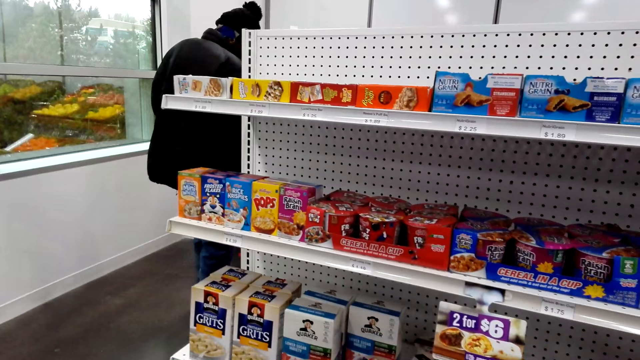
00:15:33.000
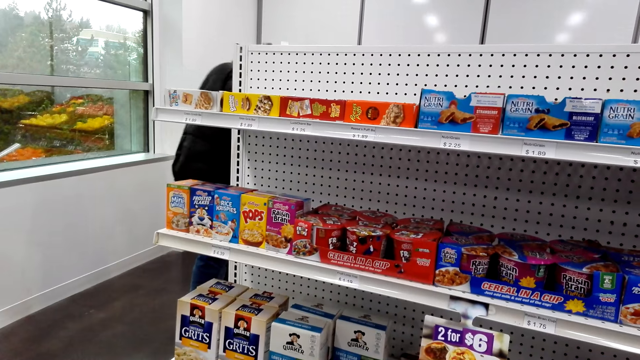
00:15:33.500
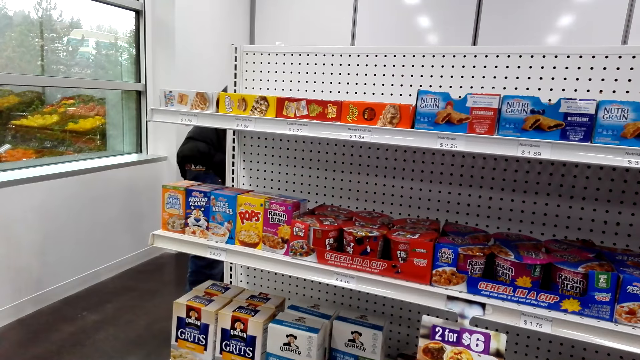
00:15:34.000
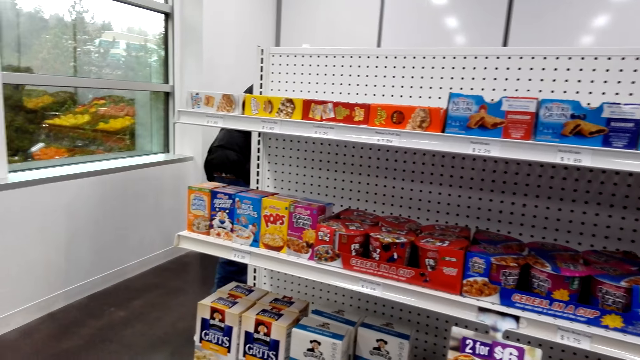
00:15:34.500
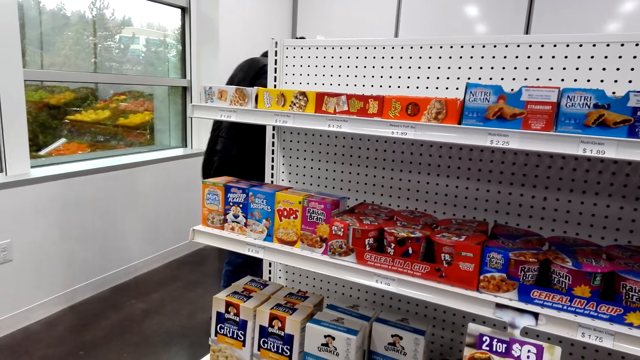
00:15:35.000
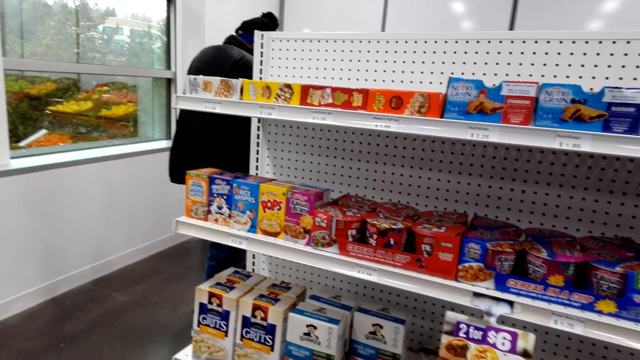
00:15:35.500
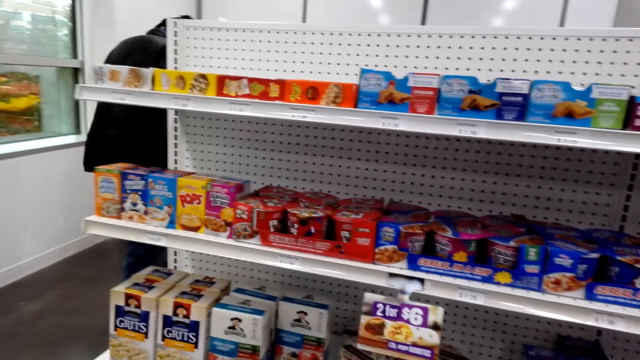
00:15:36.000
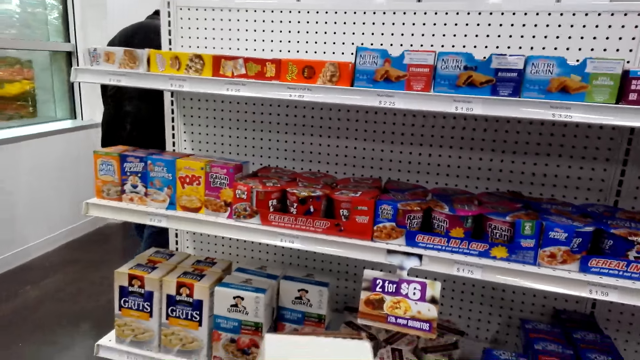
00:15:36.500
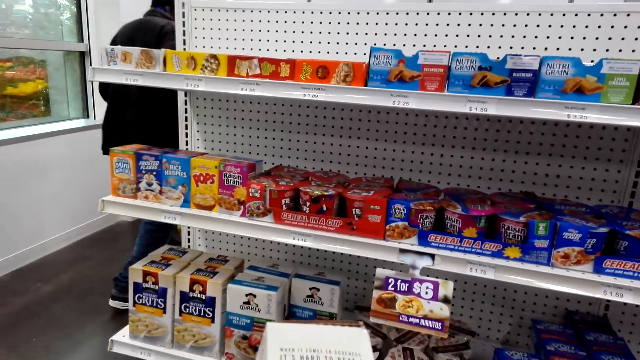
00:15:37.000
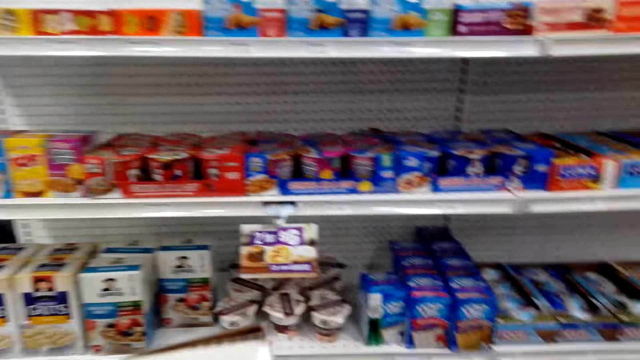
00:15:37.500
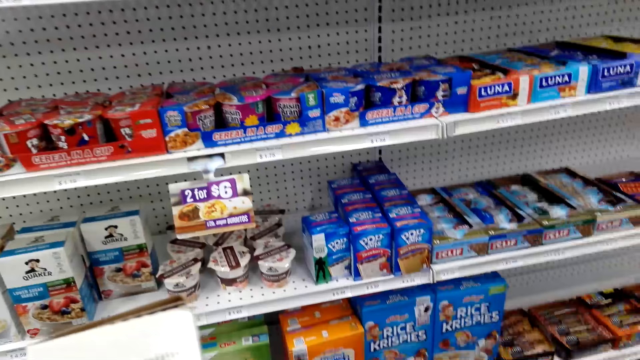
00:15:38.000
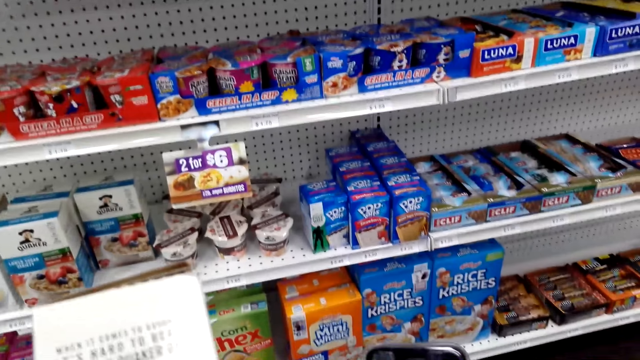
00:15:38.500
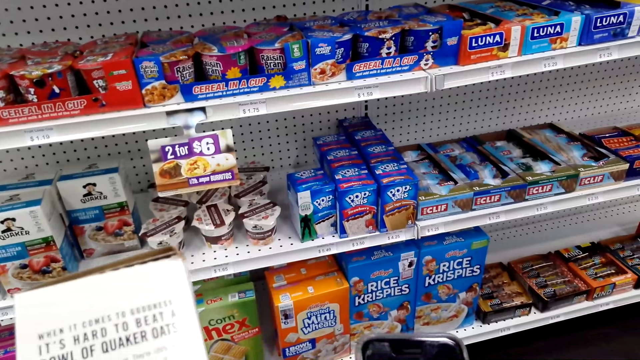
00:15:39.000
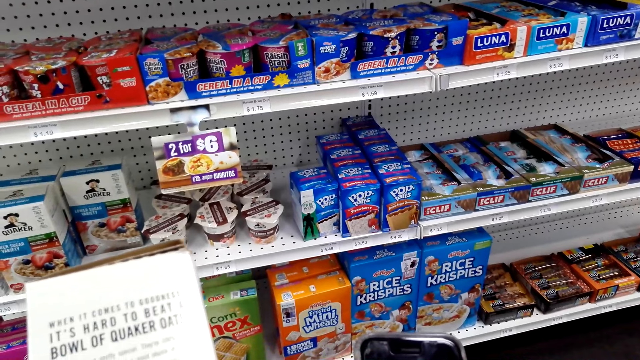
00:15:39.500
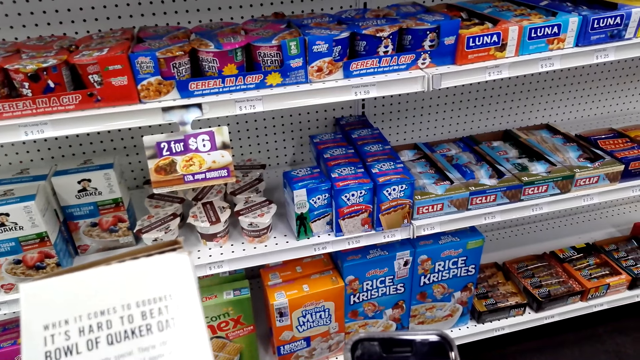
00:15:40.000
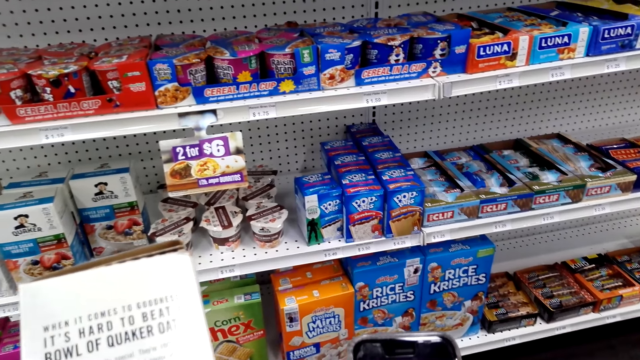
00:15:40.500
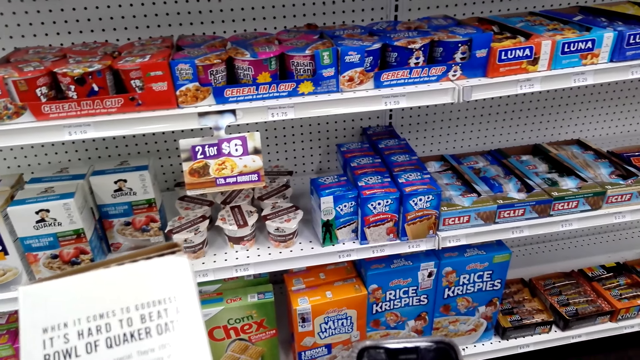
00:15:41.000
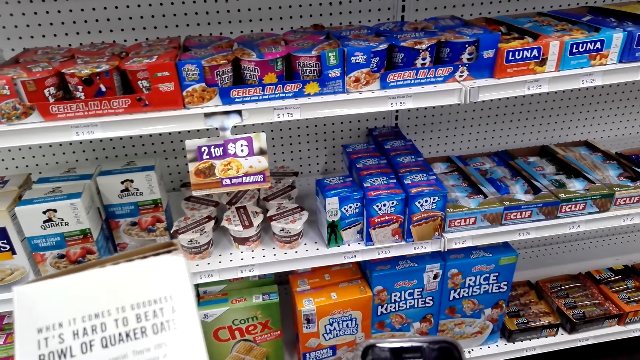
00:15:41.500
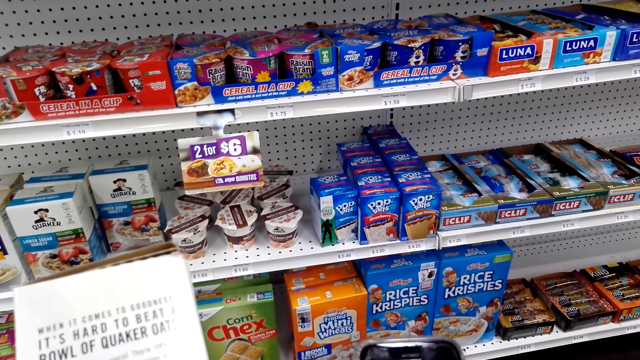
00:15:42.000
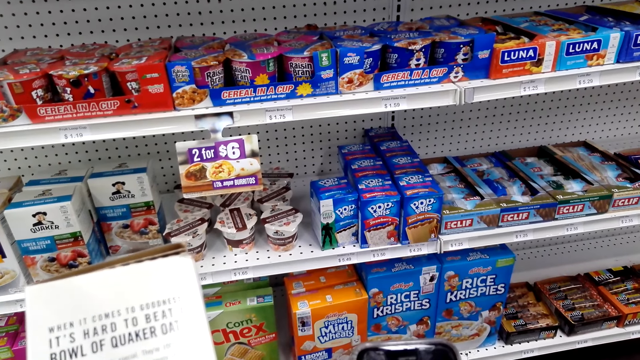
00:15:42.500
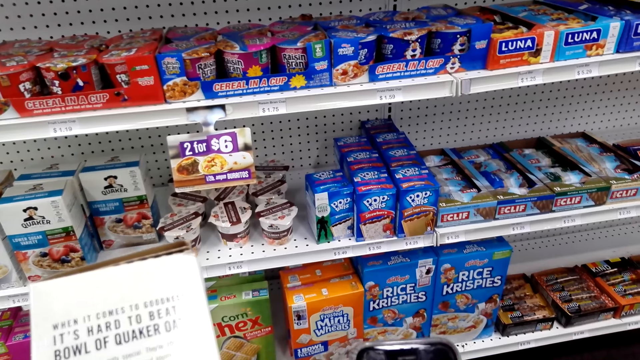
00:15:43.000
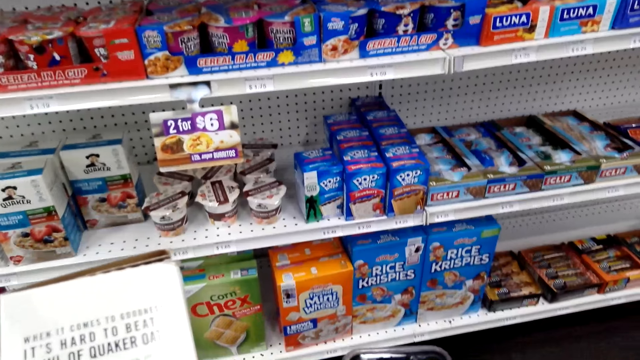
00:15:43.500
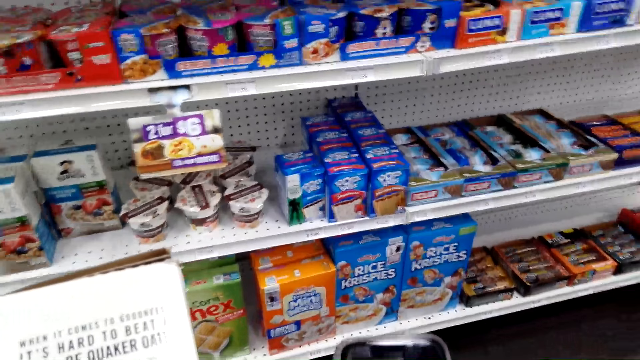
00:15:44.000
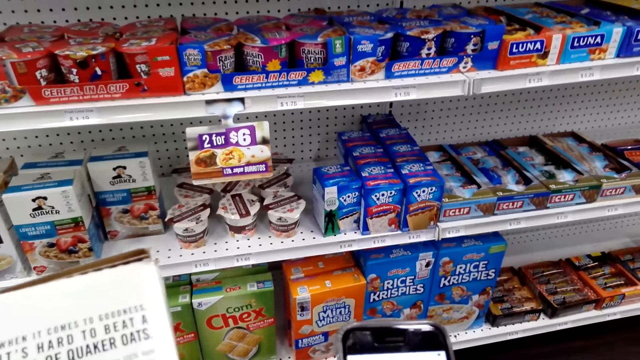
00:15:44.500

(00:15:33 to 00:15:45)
A man picks something. The camera wearer reads about Quaker oats on the phone. They operate the mobile phone in the grocery.

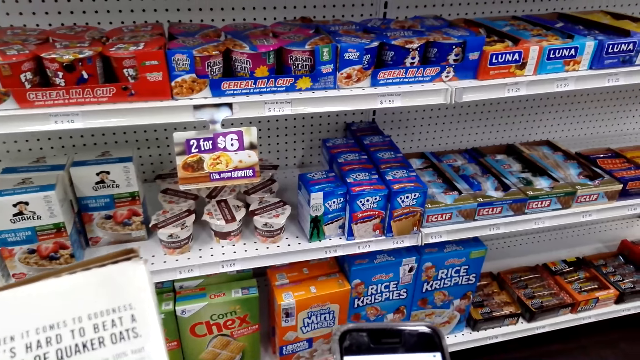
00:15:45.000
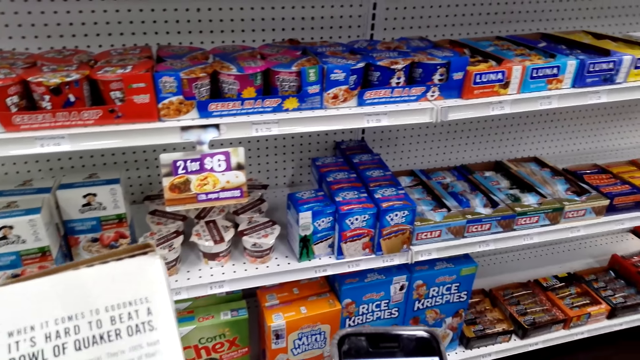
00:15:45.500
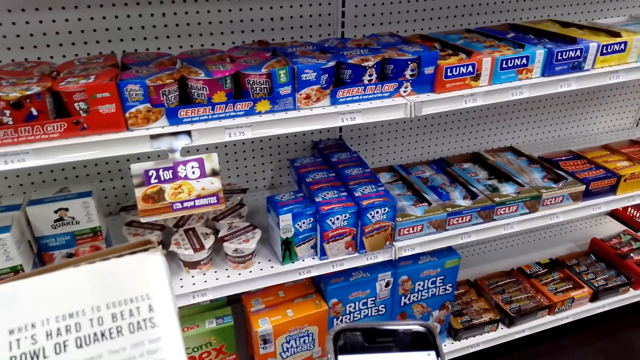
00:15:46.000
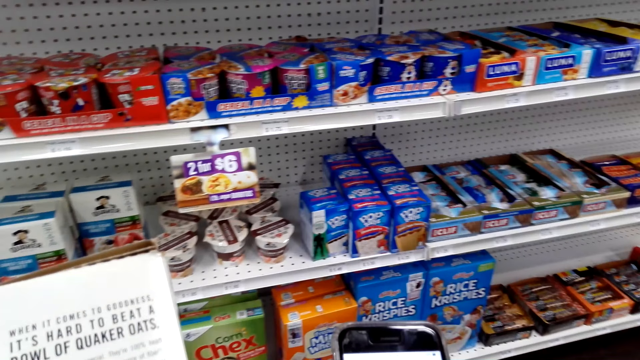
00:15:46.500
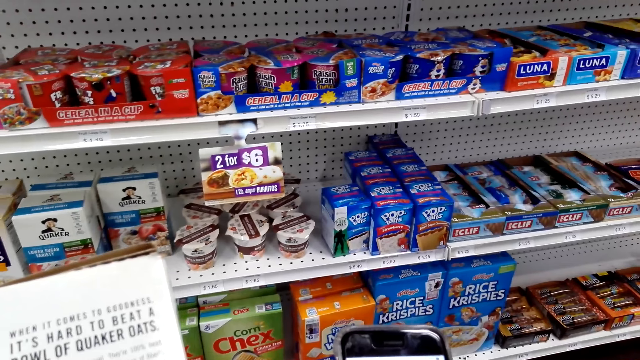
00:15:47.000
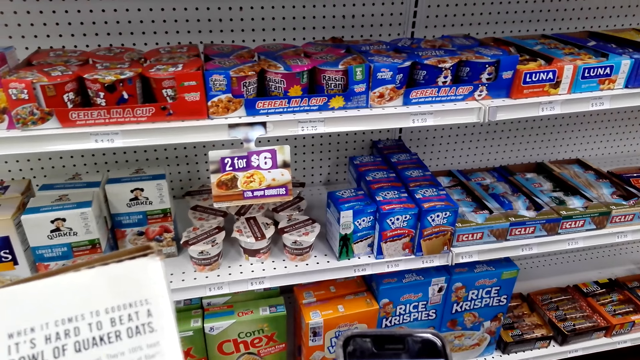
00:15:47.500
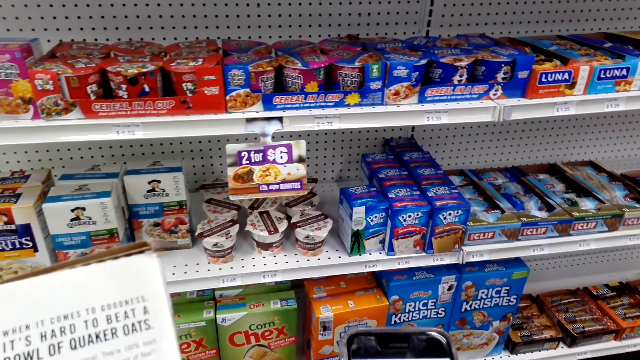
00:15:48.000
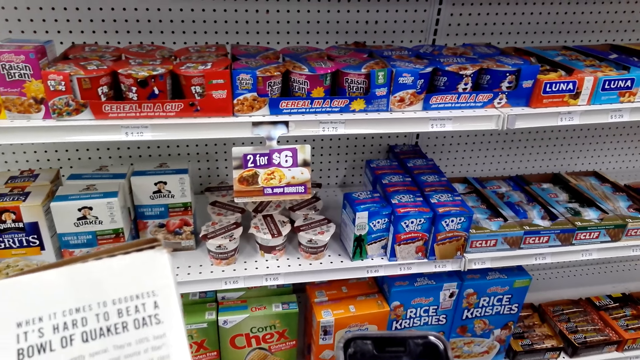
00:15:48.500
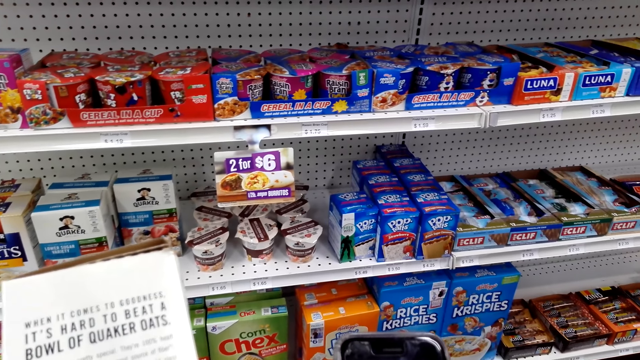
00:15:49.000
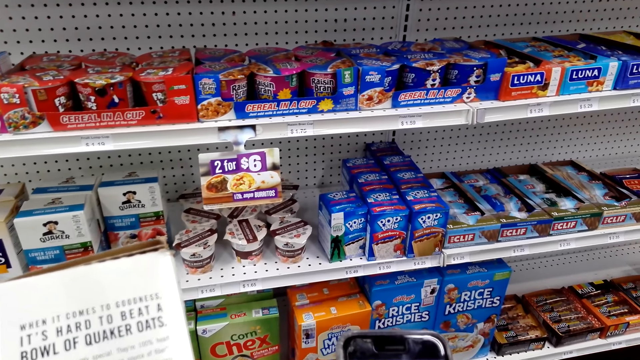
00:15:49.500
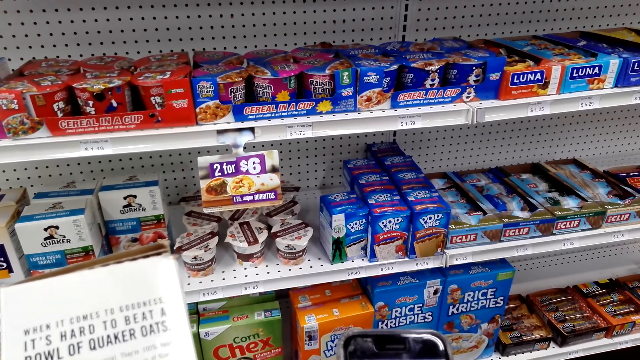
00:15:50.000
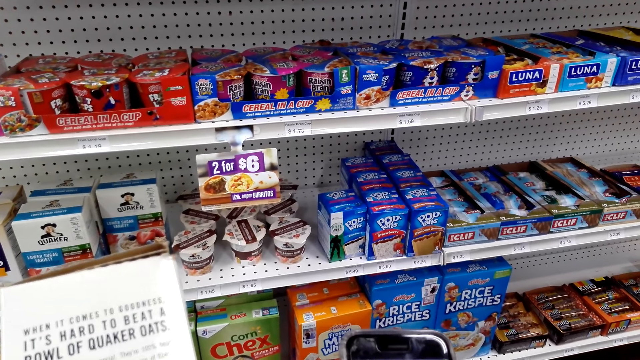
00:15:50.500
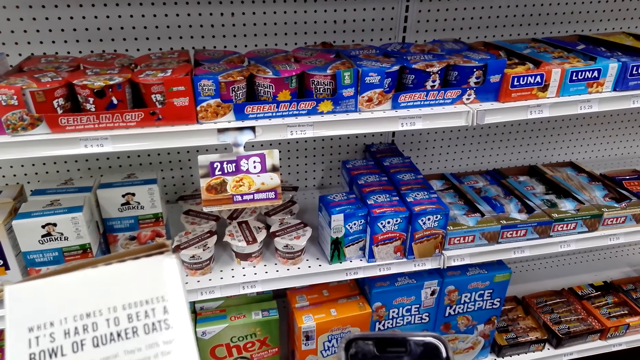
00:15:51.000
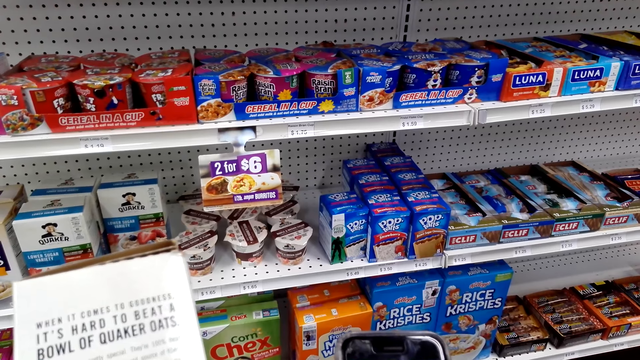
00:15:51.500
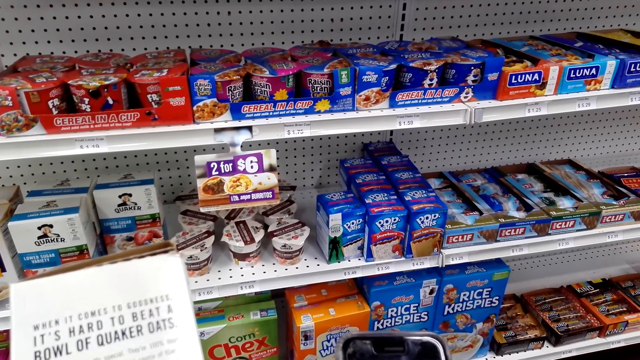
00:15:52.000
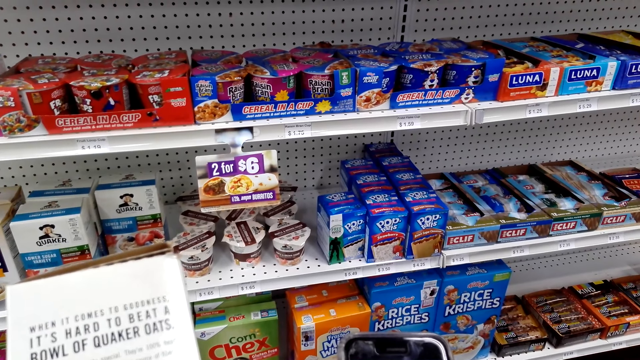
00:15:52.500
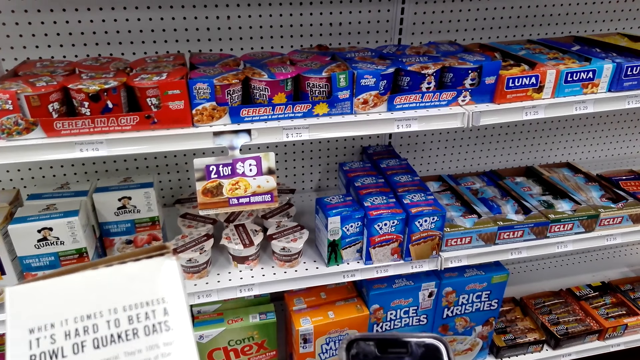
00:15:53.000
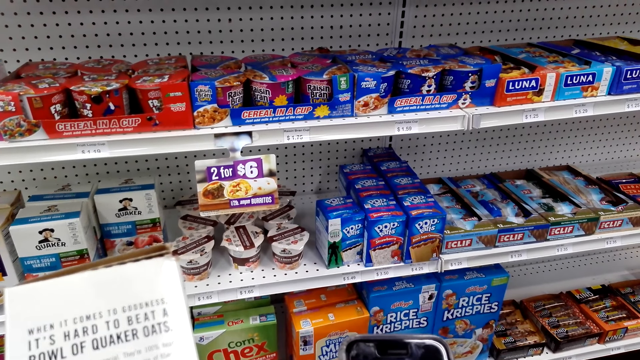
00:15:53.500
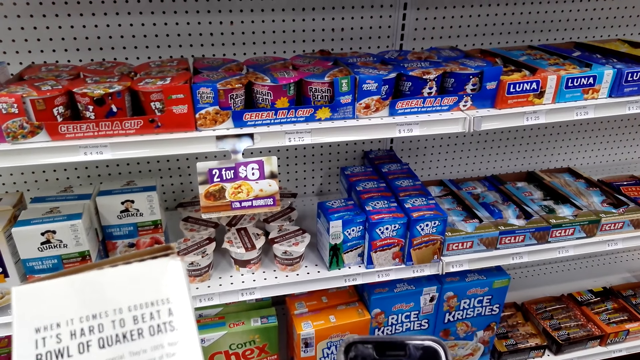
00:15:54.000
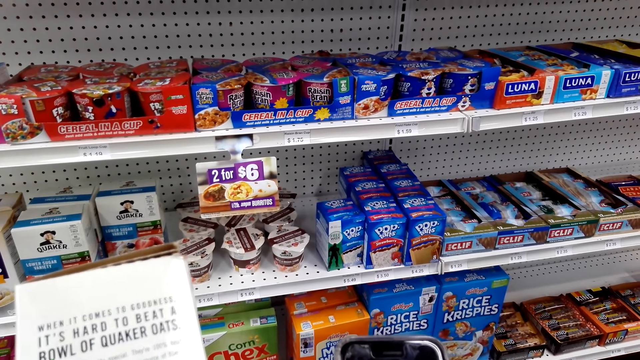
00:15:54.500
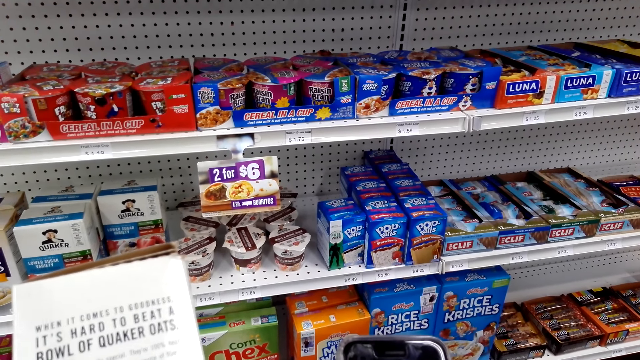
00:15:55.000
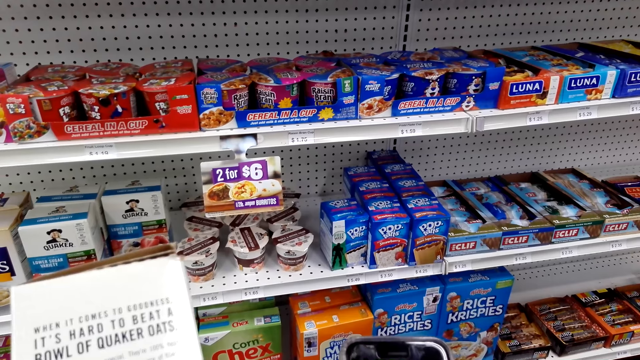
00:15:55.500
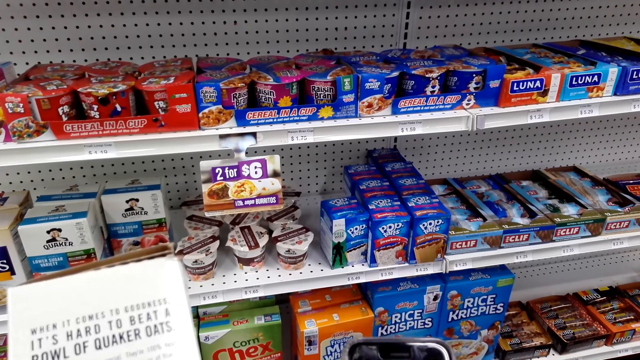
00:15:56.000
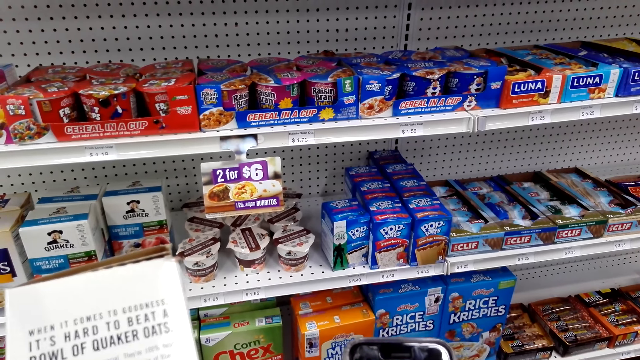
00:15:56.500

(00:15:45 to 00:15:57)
The camera wearer searches for information on Quaker oats with a phone.
